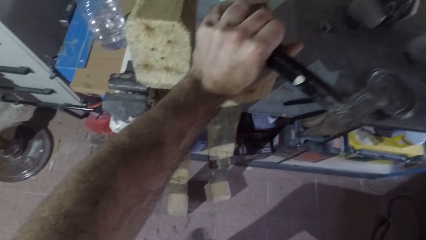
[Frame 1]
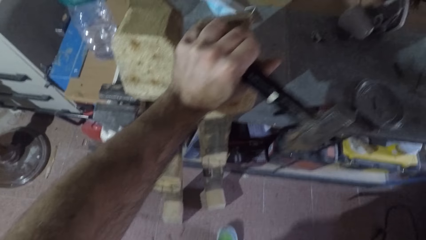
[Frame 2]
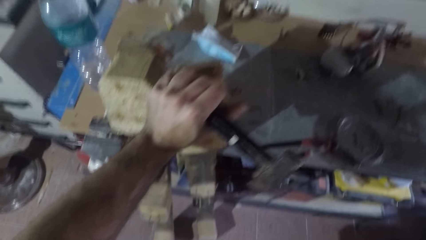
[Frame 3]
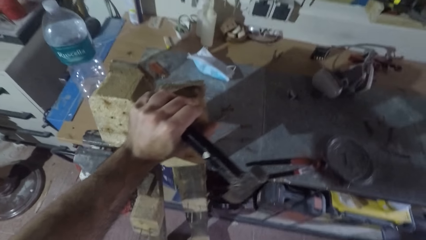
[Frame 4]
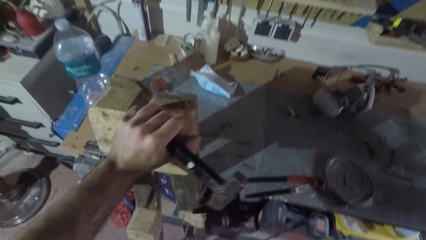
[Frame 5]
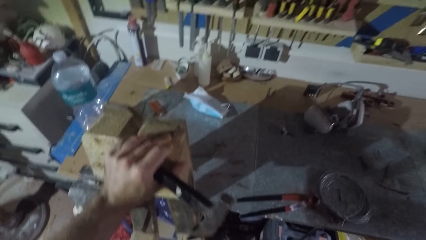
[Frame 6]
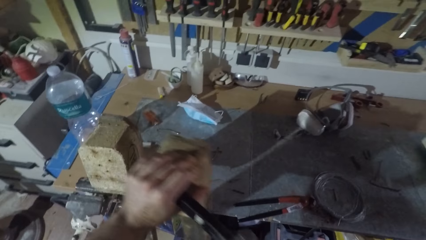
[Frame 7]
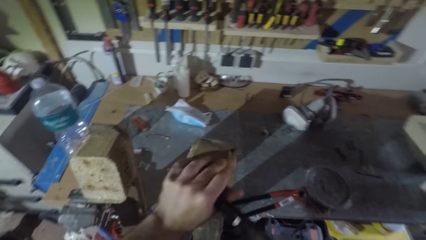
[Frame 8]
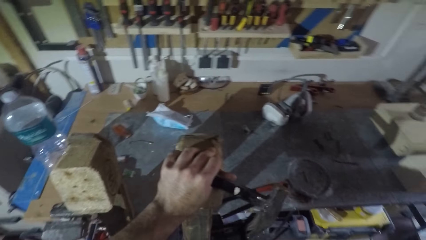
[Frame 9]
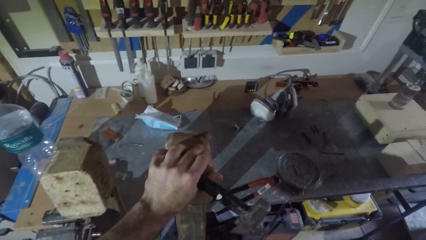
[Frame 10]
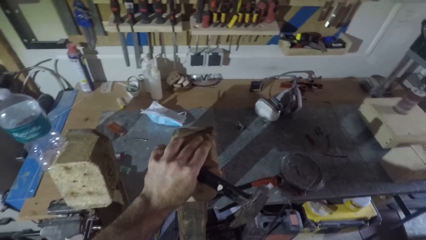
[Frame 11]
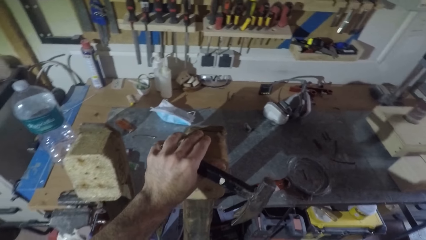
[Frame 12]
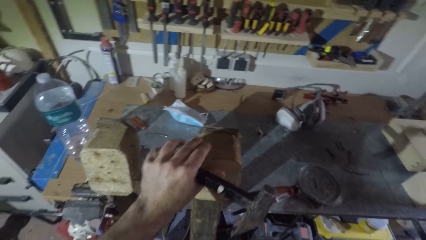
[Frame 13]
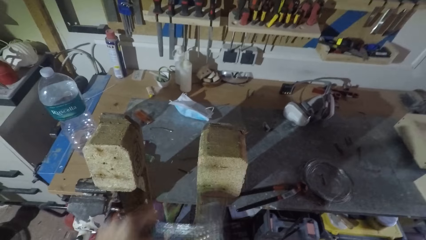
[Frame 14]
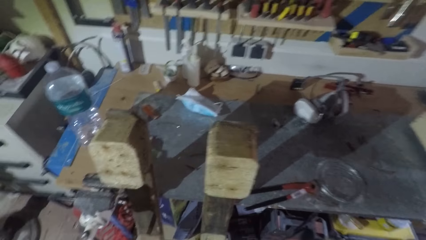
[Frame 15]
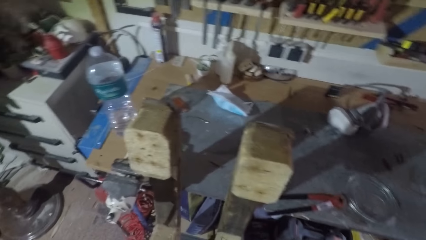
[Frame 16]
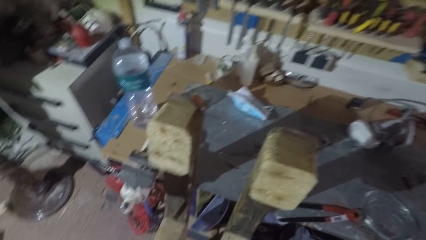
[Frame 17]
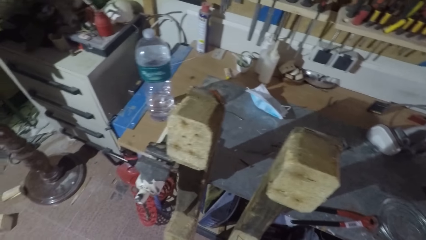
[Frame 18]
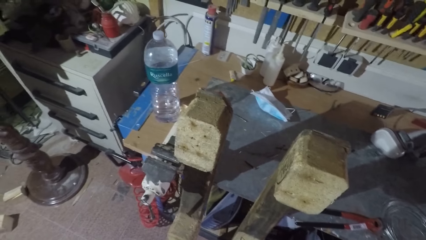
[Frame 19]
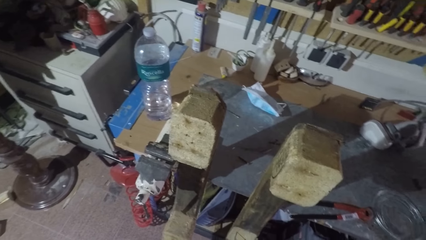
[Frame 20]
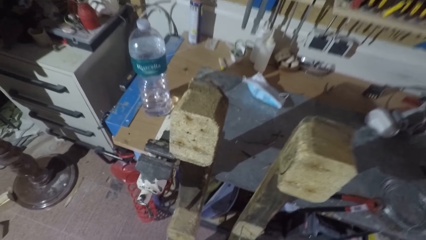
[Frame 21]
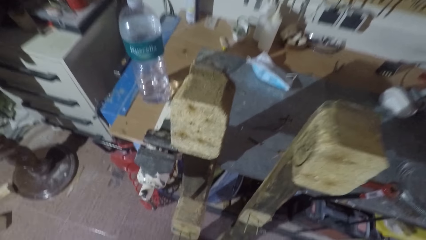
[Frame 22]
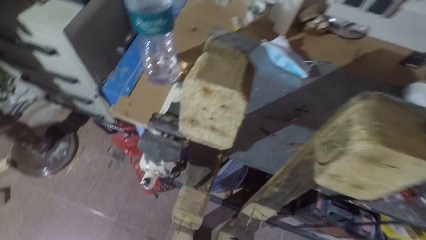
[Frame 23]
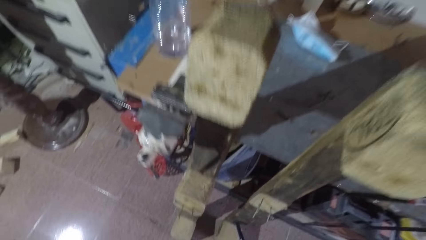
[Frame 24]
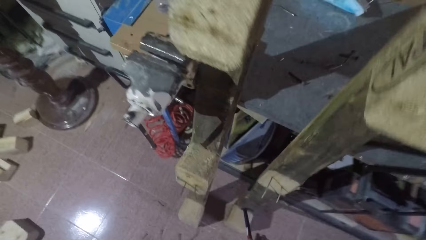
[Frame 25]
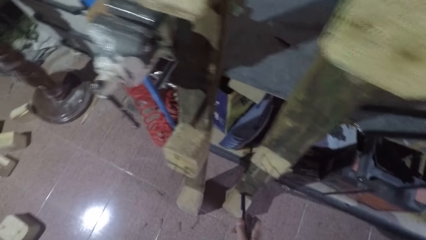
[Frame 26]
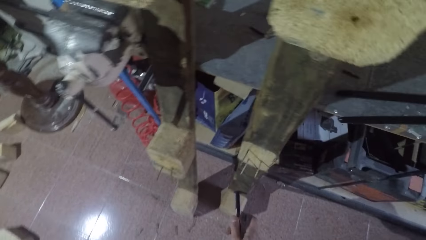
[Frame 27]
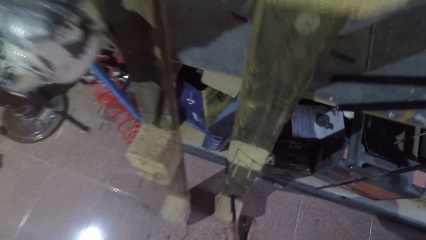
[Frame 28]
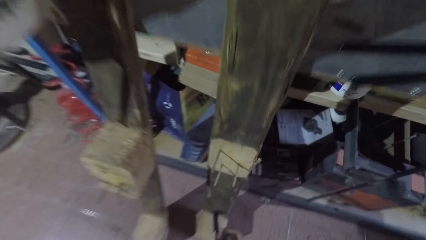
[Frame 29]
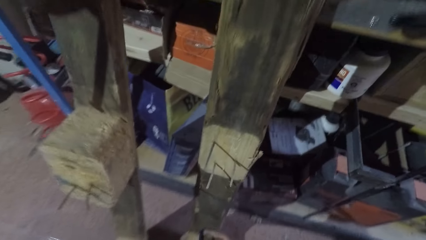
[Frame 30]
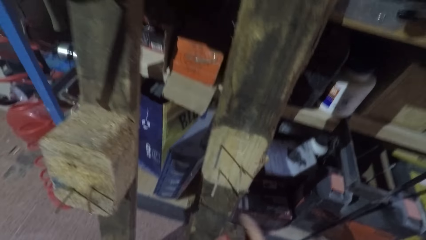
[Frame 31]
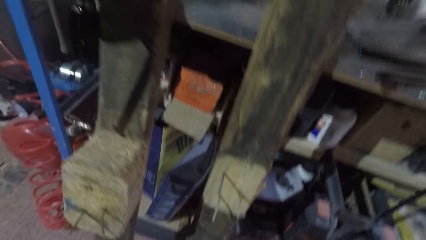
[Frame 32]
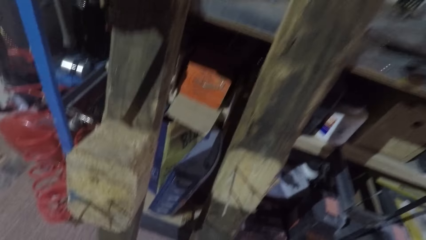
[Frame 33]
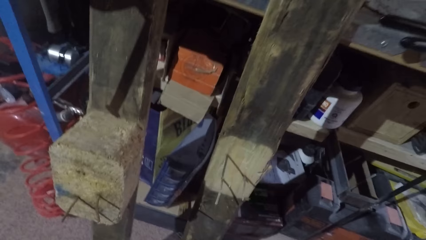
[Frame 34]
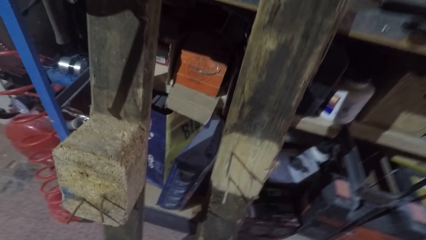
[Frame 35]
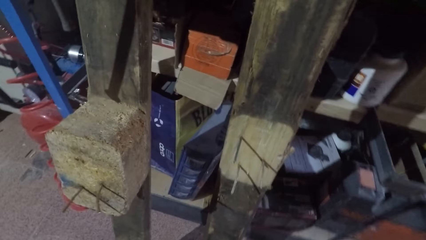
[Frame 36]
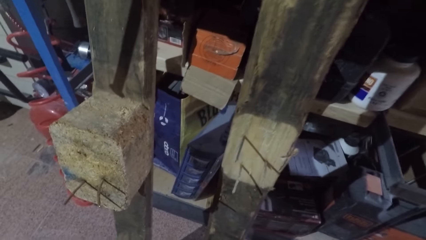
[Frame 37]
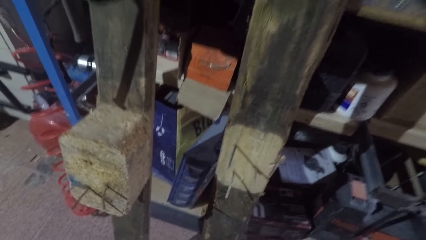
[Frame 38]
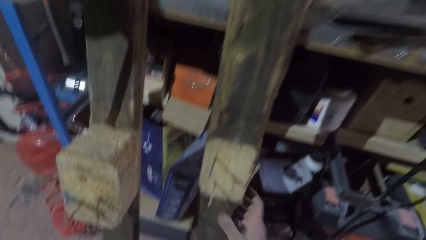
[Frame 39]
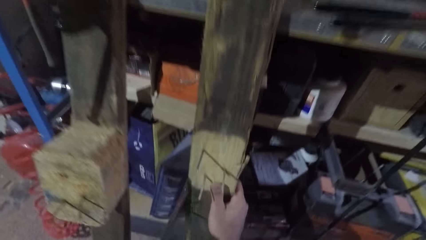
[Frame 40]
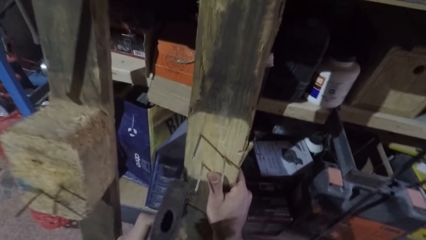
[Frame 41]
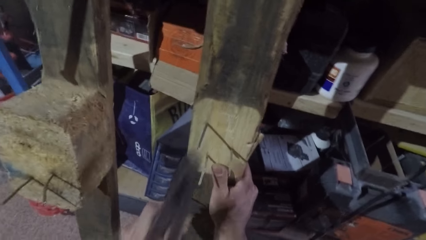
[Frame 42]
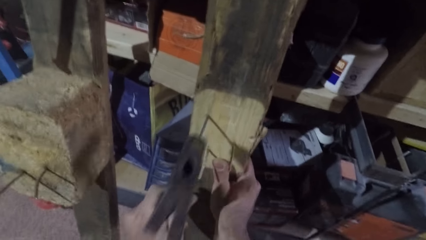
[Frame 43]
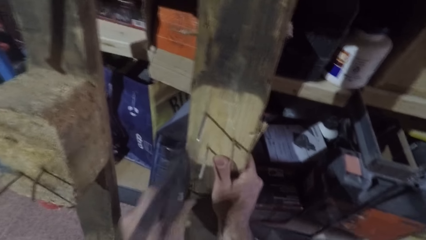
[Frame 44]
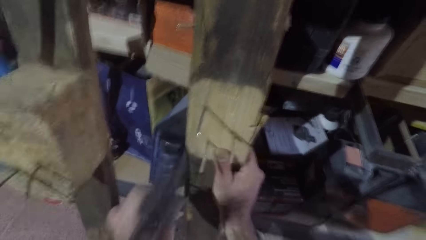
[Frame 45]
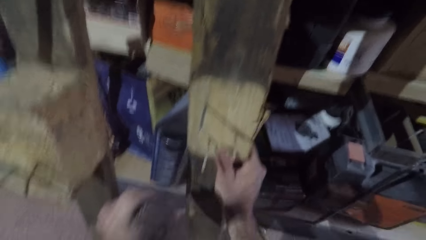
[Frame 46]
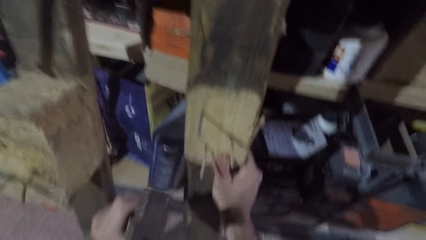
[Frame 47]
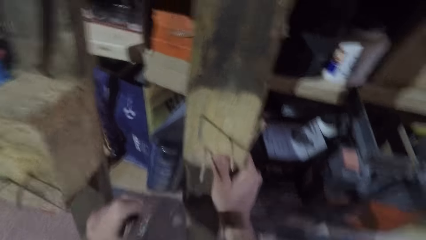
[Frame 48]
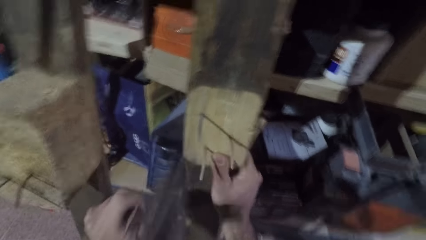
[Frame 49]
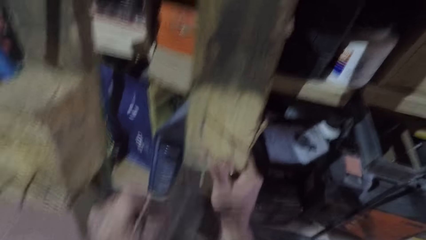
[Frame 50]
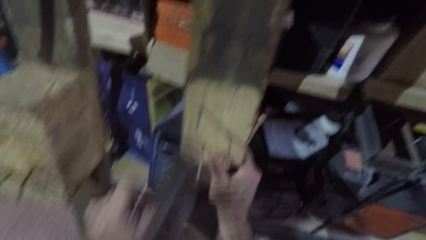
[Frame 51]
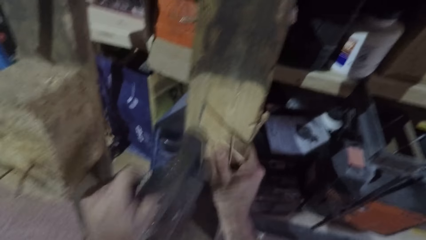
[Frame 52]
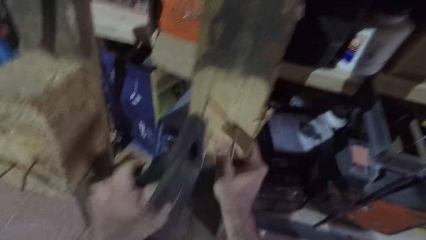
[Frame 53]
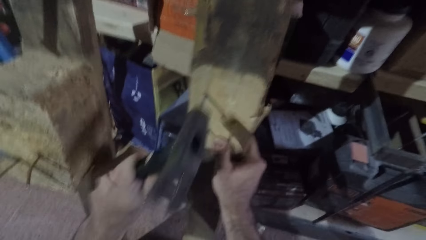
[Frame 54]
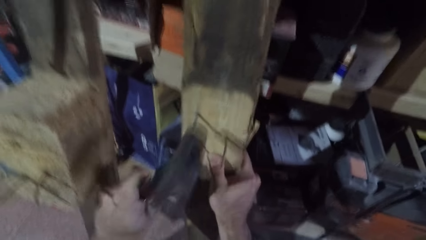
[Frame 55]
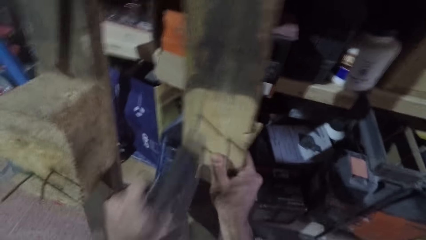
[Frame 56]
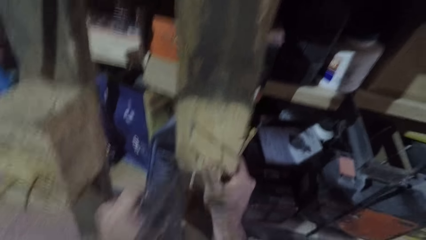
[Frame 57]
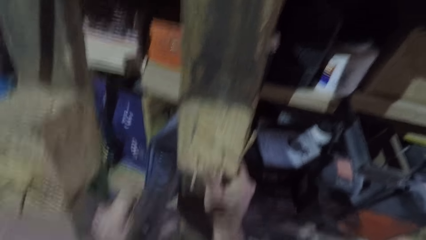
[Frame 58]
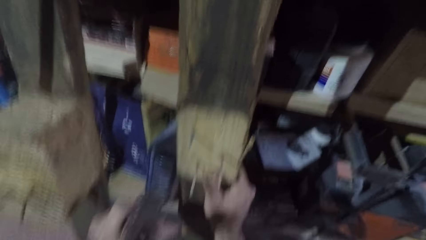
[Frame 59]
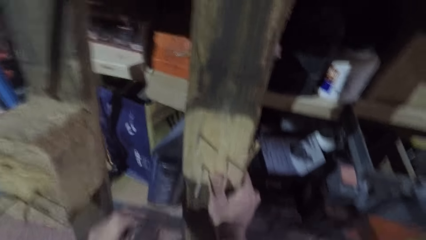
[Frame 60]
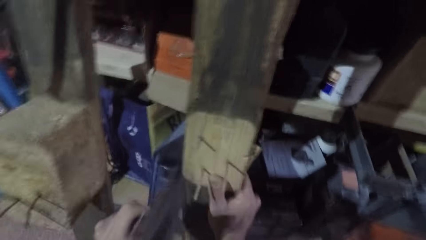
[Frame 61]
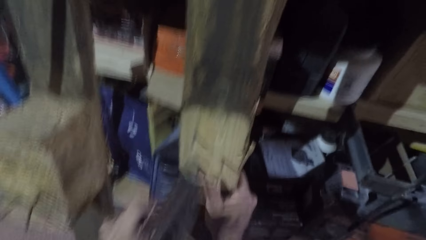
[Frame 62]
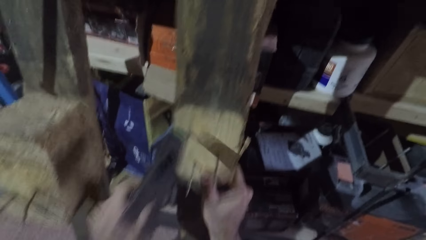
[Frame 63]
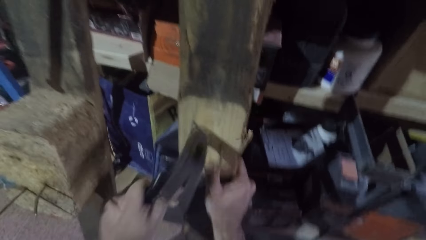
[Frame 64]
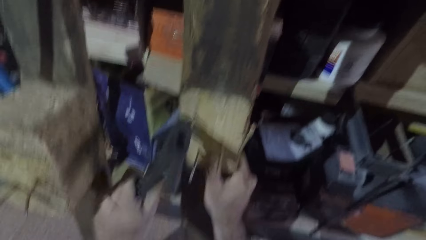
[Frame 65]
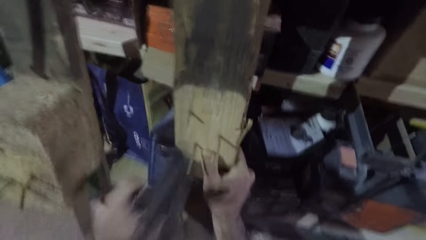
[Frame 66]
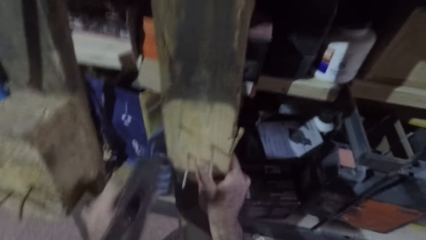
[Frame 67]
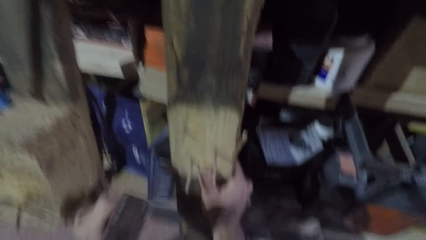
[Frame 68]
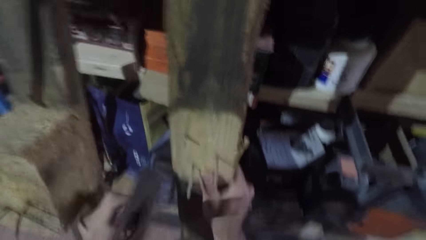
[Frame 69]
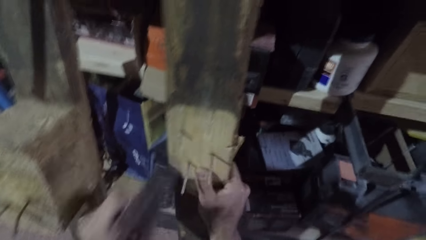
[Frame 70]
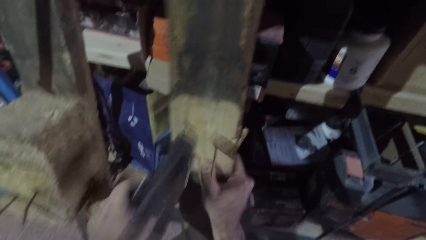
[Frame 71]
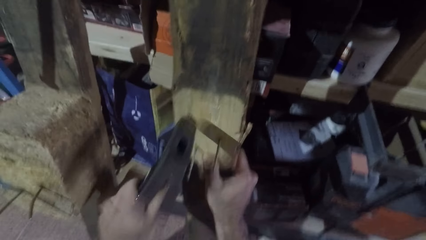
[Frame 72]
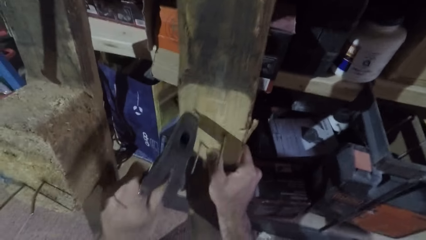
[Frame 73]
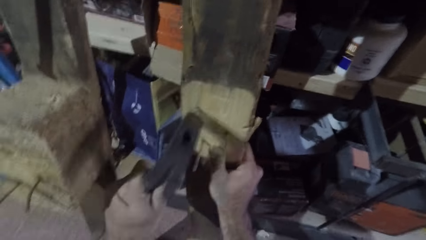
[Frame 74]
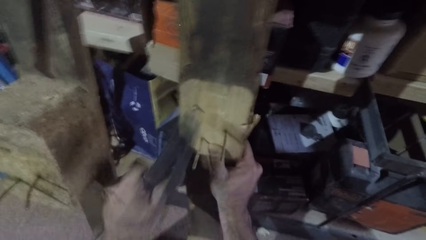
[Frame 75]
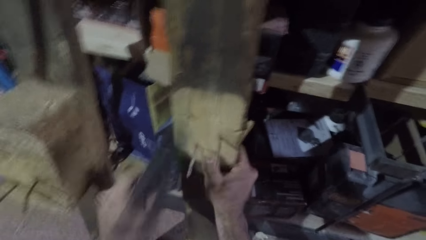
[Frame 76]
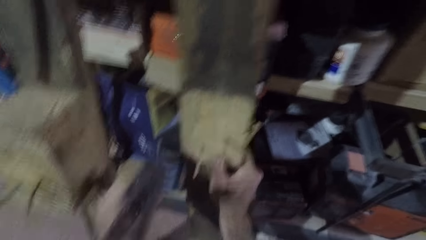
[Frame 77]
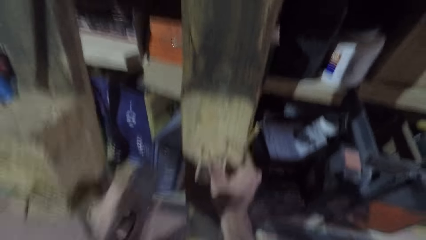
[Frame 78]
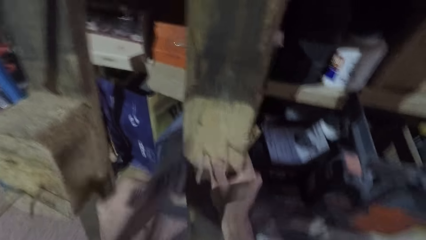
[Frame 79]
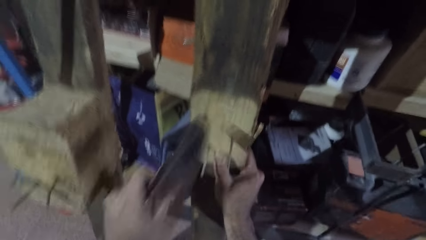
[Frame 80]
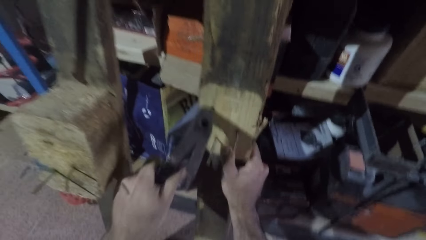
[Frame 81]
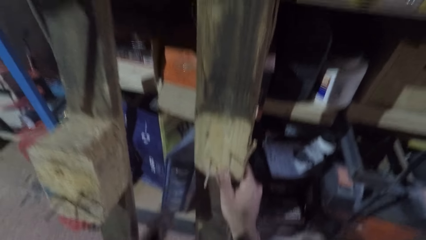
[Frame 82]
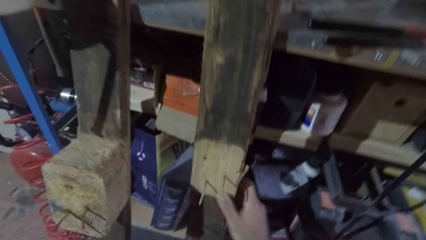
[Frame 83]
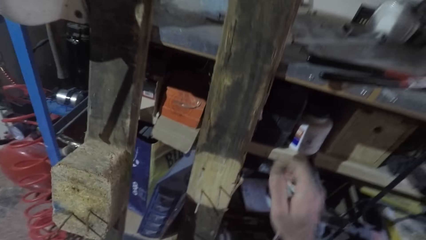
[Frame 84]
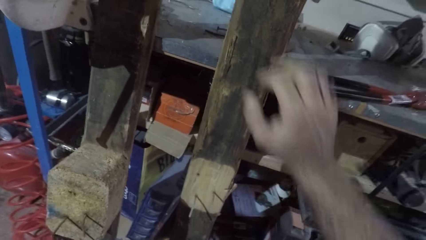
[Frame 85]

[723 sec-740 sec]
The camera wearer pushes a wood on the floor with legs. He moves the wood to the right. He leans the wood towards the table. He looks downwards. He places a wrecking bar on the wood. He drops the wrecking bar on the floor. He holds the wood with his hand. He drills a nail into the wood with a hammer and hits the nail with the hammer. He stops hitting the nail.
